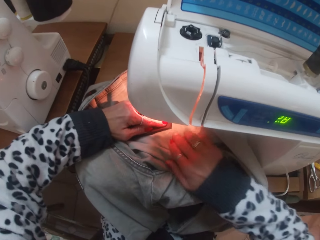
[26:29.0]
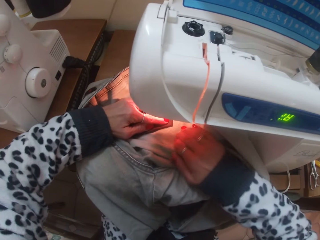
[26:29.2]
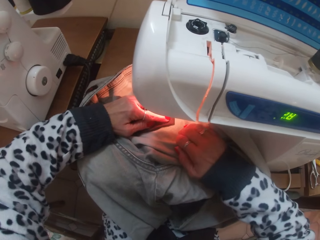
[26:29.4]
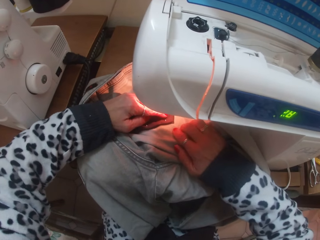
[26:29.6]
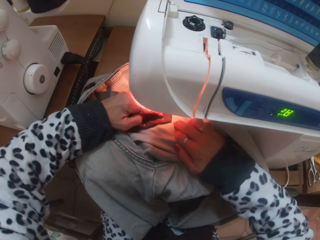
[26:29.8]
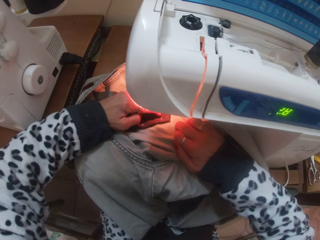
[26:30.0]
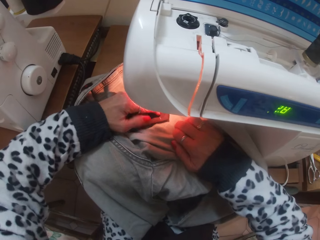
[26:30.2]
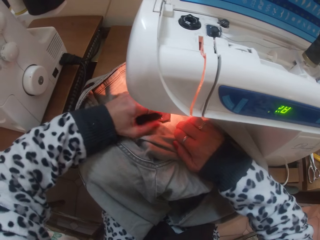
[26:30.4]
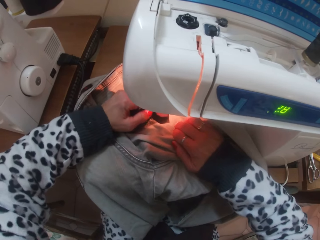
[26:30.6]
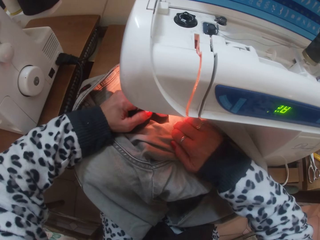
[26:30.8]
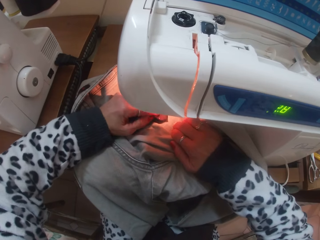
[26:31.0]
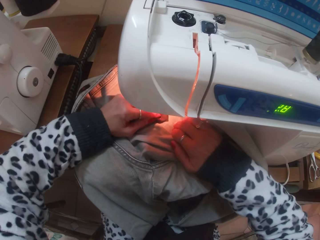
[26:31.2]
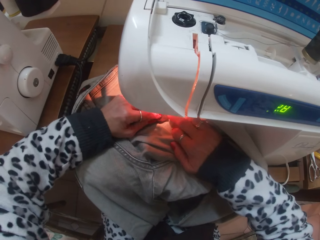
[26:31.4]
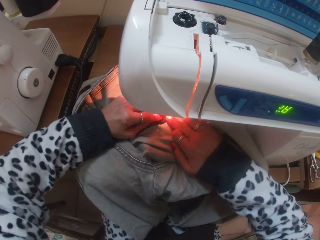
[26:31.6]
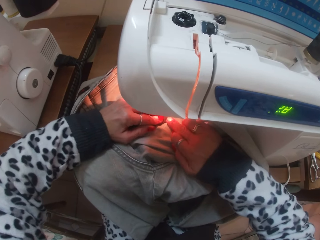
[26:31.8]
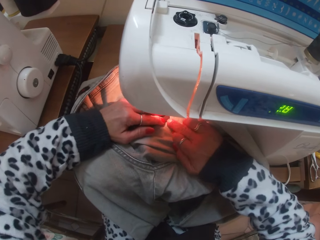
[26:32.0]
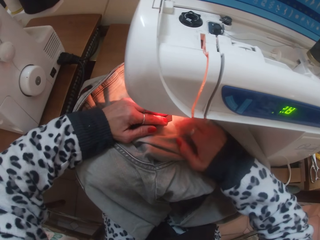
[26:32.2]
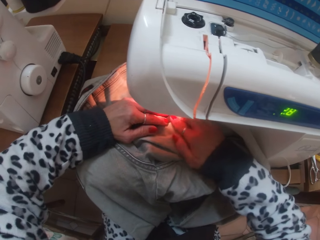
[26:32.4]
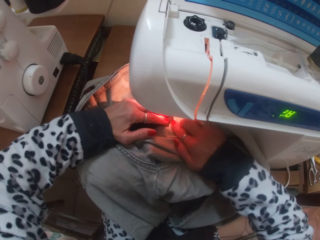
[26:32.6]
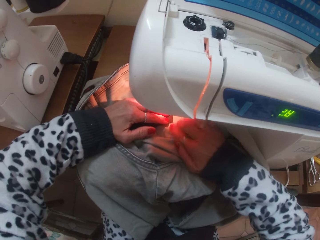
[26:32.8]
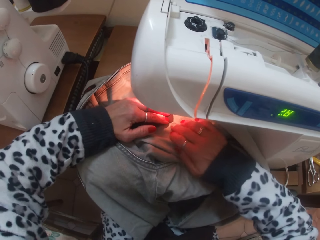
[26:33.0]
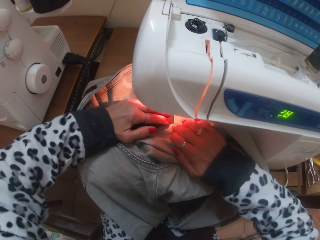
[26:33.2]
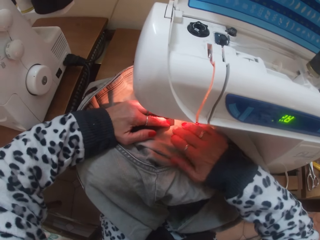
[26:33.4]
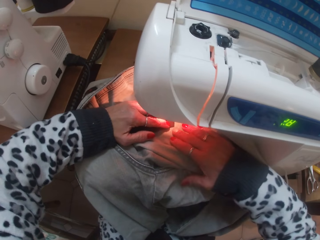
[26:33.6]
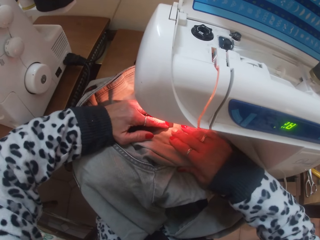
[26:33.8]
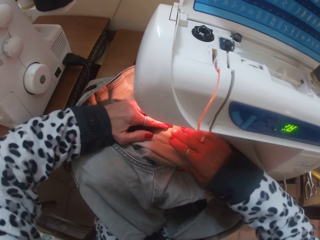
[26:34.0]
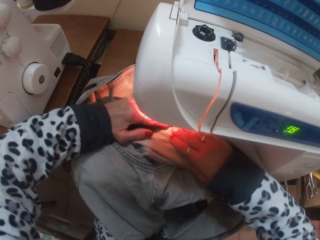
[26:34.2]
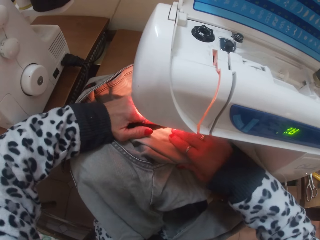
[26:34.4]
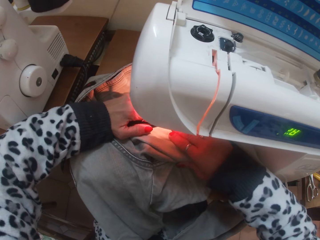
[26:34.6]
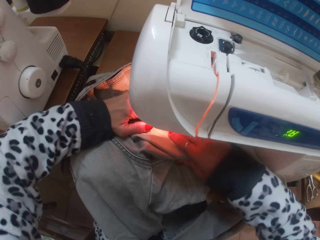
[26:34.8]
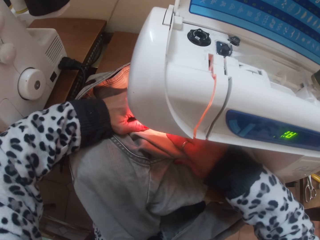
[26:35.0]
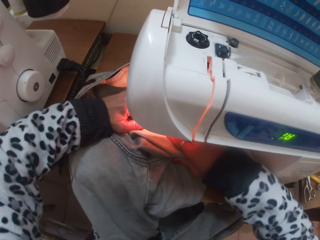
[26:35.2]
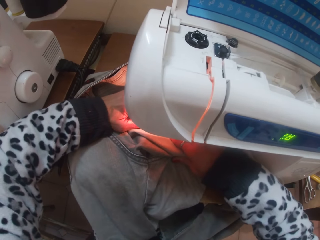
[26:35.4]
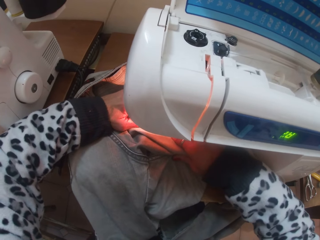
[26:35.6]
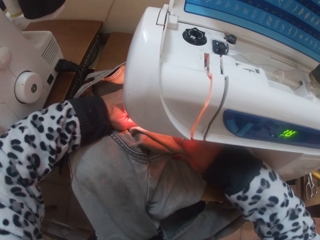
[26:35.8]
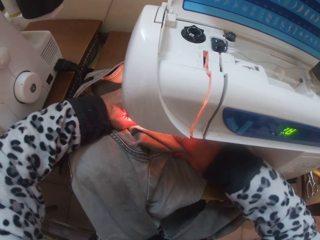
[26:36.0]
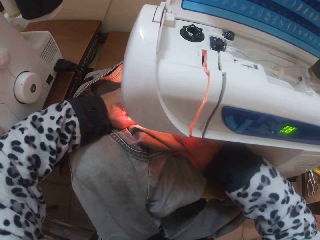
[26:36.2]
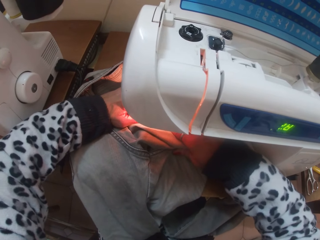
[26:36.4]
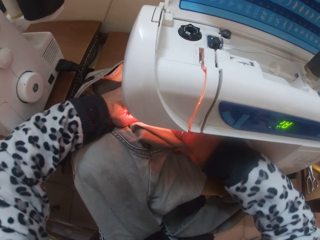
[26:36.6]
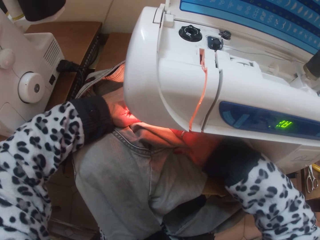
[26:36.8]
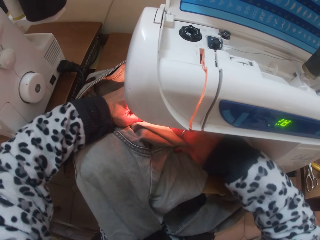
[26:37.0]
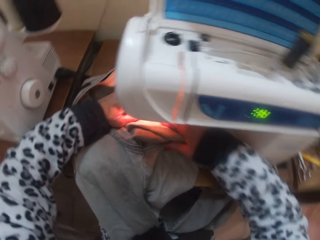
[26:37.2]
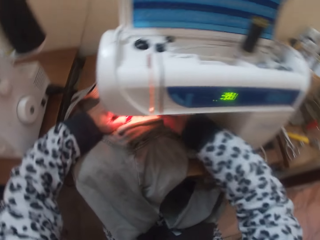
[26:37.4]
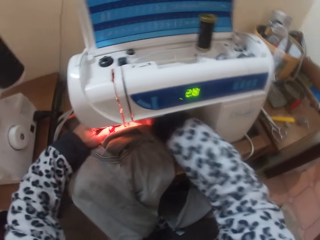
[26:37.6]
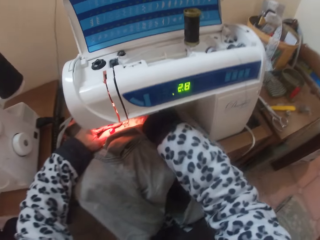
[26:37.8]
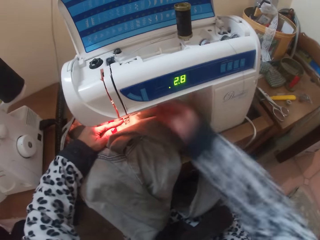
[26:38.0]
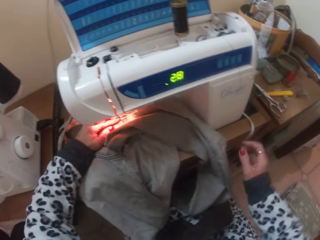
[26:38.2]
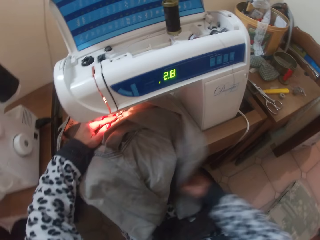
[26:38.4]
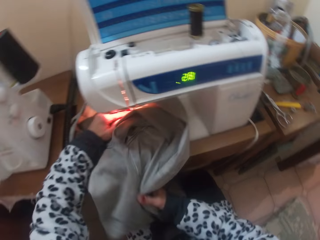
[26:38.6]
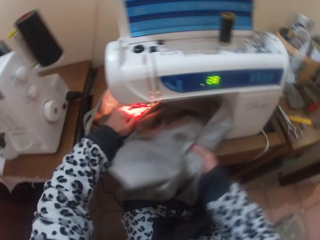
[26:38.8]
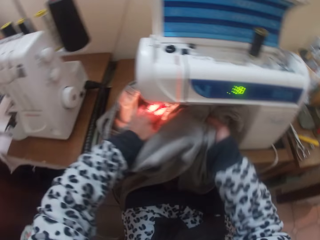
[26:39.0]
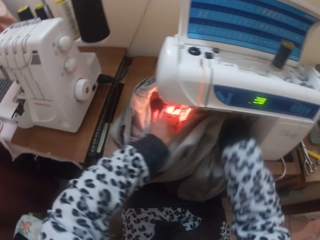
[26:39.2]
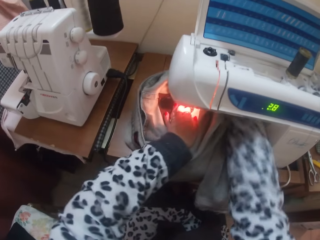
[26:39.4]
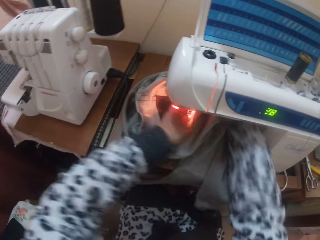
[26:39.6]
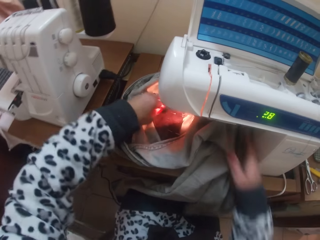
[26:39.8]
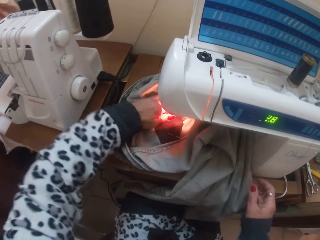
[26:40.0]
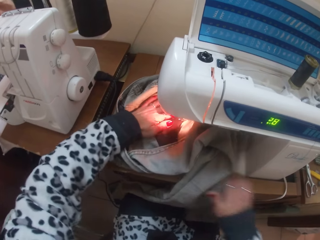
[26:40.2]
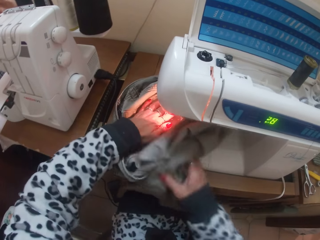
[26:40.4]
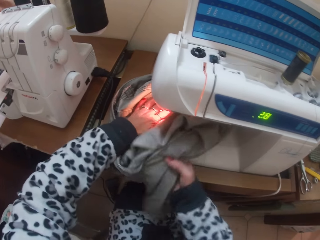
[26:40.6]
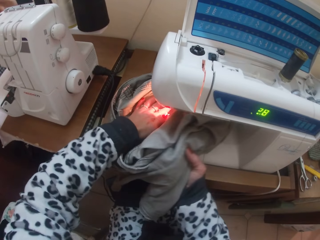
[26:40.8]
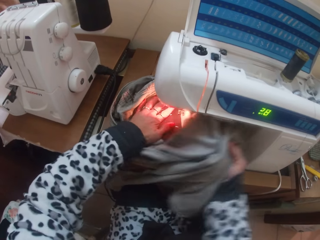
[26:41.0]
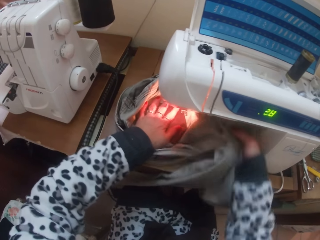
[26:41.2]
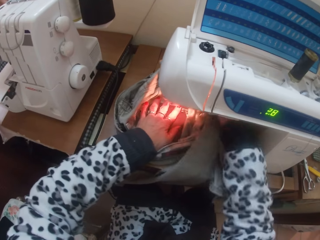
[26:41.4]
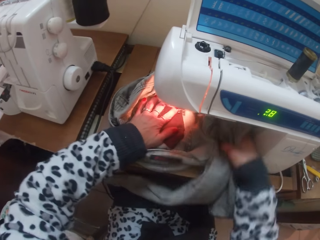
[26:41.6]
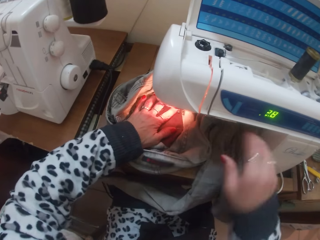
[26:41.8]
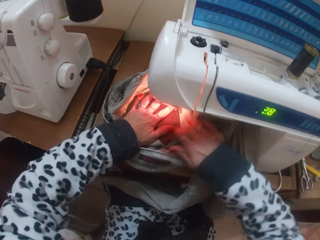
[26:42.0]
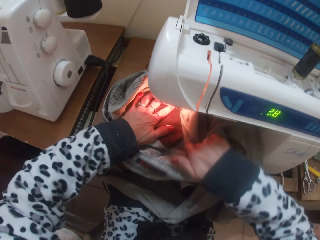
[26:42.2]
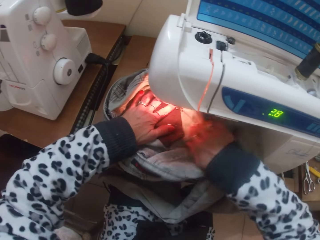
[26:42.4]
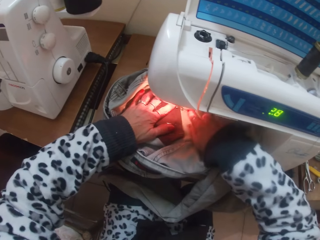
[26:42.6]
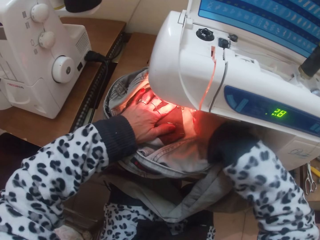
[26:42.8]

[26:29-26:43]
The camera wearer pulls up the presser foot lever of the sewing machine with her right hand. She holds the trouser. She adjusts the trouser under the presser foot with her hands. She rotates the trouser on the sewing machine.

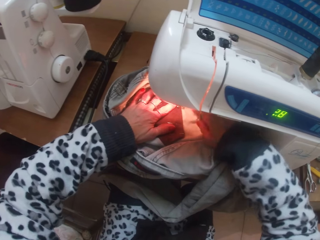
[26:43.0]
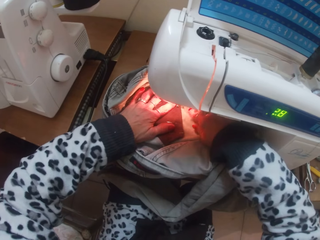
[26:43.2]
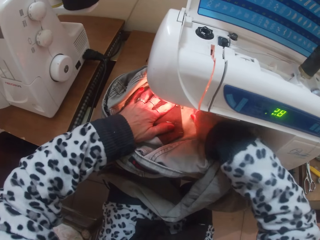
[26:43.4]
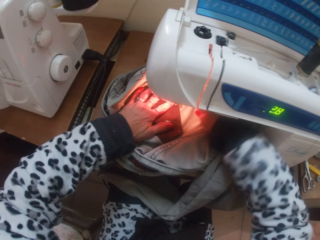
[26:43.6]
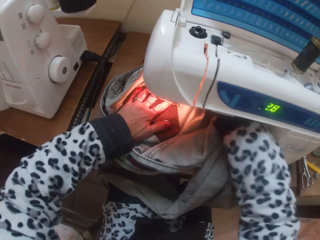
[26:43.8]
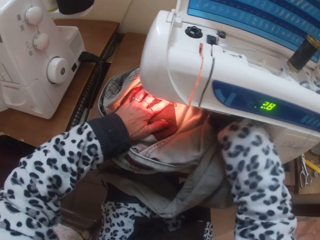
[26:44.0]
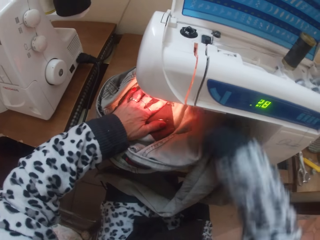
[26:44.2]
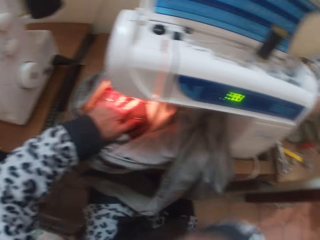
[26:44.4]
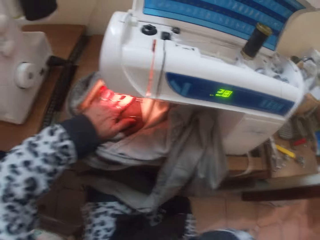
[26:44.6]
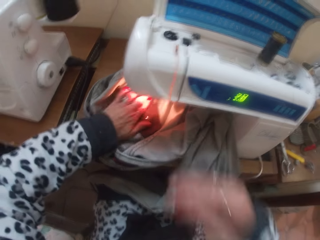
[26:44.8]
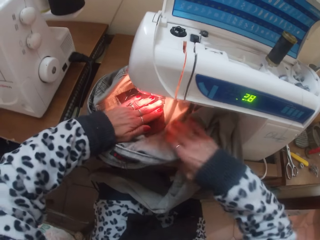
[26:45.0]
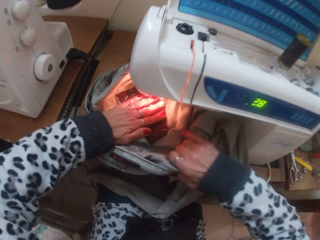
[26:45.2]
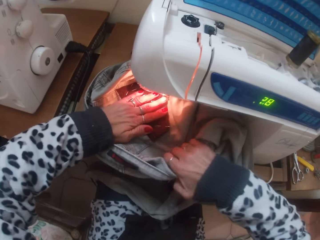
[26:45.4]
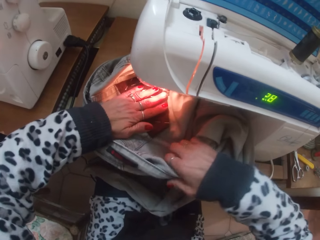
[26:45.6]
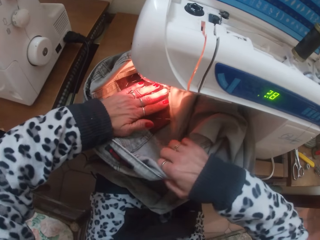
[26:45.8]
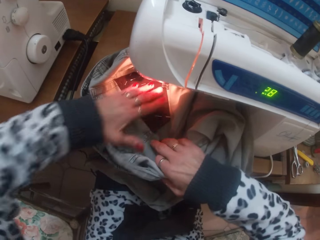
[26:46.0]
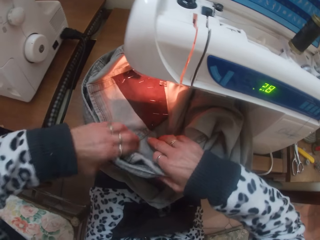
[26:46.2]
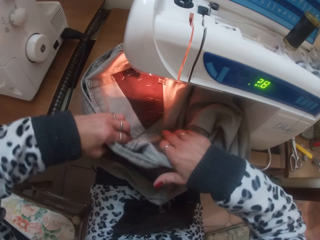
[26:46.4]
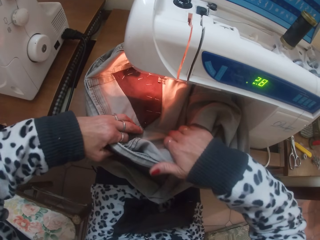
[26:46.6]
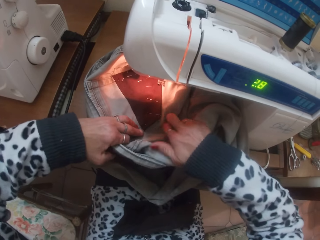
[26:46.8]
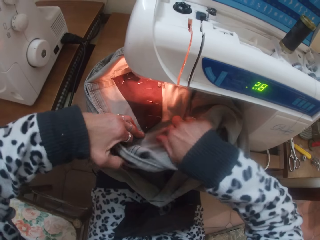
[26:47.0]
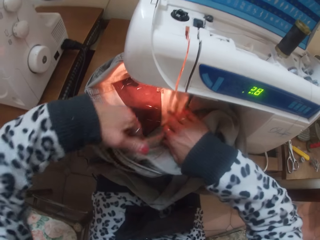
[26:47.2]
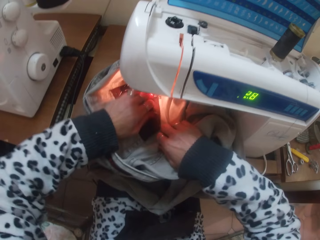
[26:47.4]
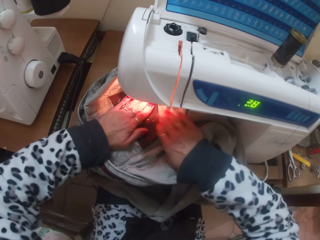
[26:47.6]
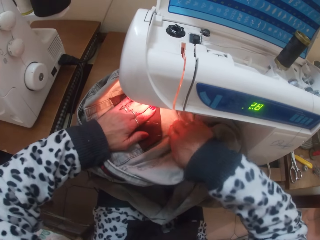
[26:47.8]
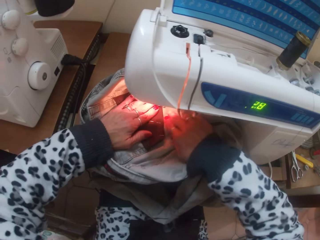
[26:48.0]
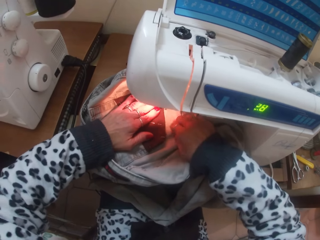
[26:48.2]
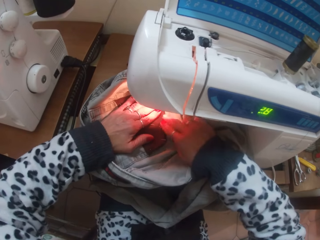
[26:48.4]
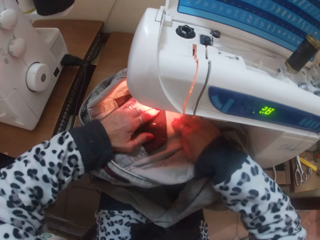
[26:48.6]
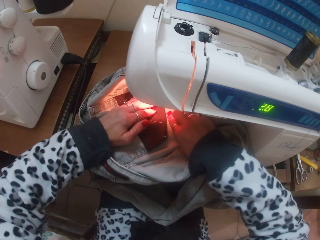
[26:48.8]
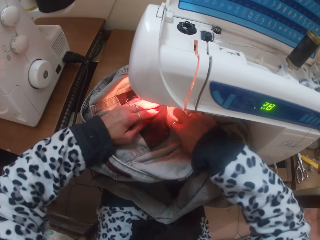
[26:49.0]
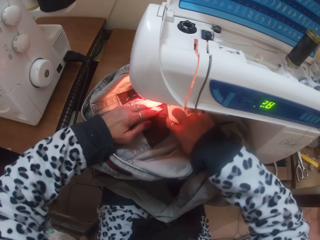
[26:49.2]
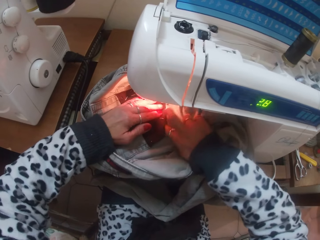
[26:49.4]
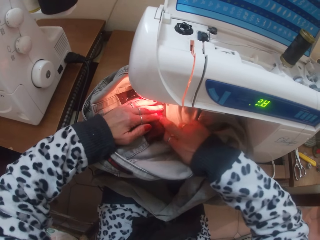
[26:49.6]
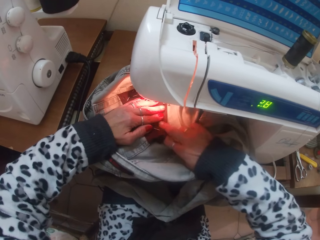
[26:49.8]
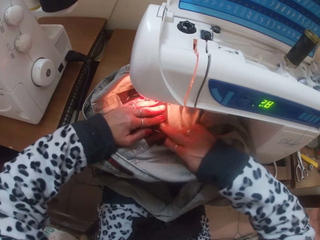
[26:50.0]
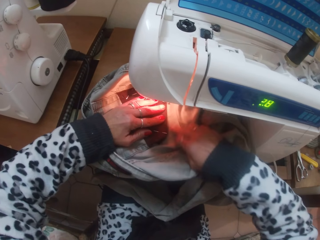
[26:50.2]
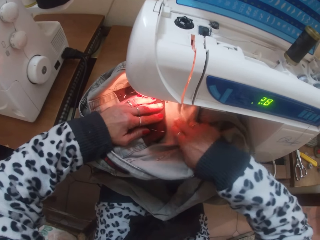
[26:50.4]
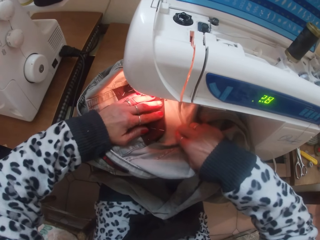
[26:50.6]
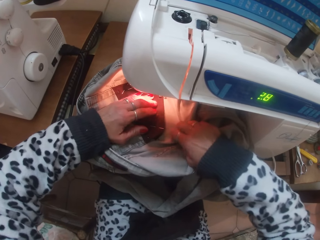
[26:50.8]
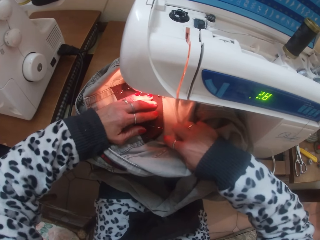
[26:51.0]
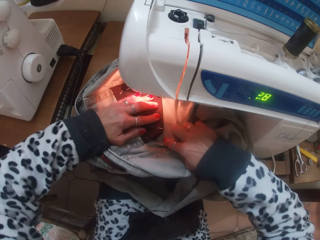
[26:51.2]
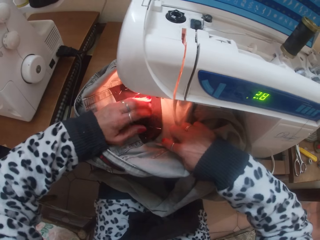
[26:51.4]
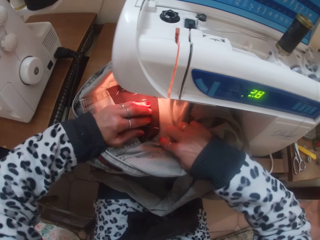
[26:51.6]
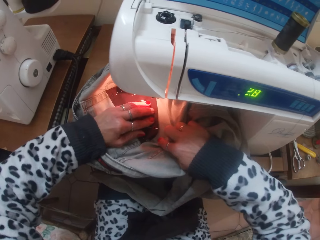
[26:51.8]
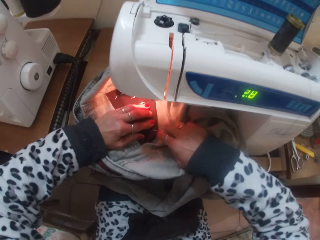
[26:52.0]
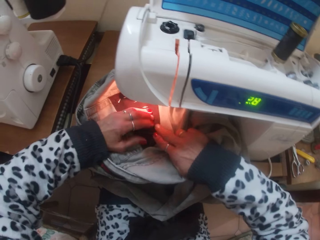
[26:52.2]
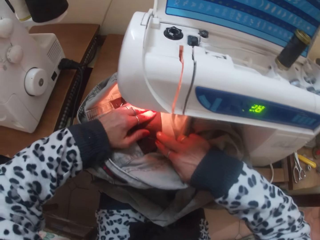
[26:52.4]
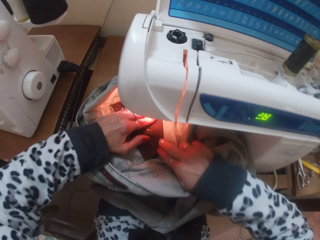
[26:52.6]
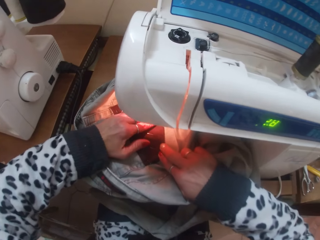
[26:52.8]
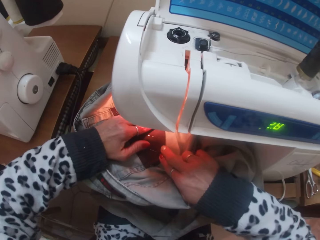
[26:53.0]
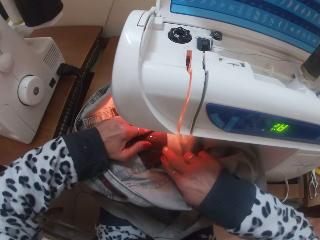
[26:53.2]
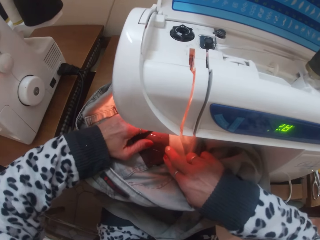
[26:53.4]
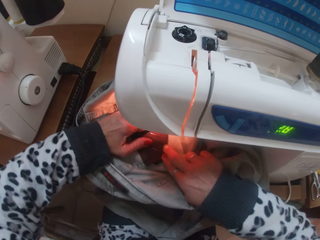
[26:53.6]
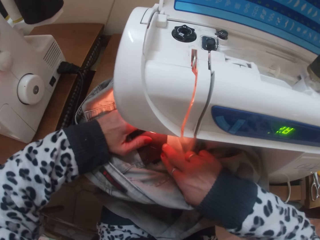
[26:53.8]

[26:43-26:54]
The camera wearer drops down the presser foot lever of the sewing machine with her right hand. She lifts her hand and puts down her hand. She holds the trouser. She sews the patch pocket over the trouser with the sewing machine.
